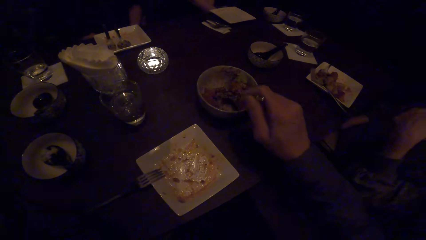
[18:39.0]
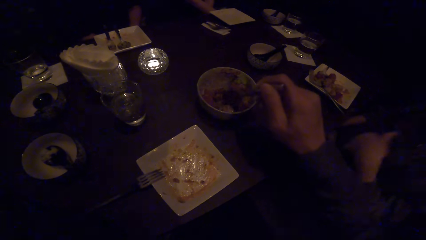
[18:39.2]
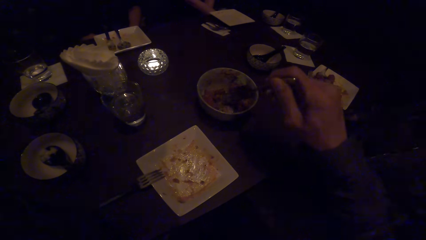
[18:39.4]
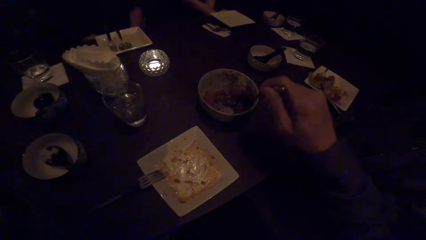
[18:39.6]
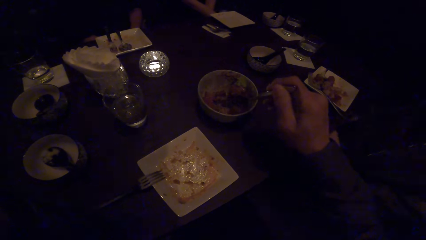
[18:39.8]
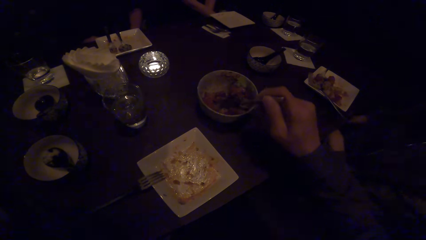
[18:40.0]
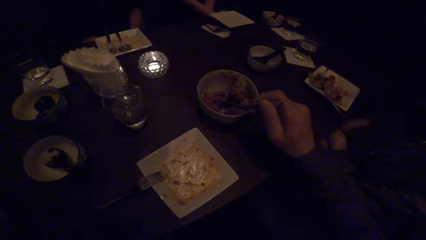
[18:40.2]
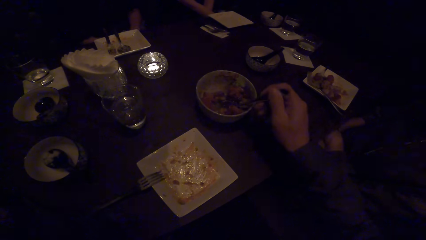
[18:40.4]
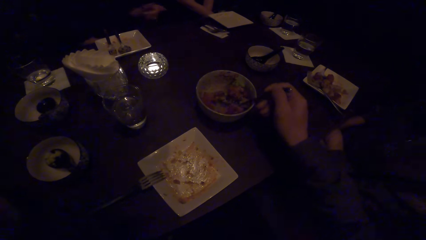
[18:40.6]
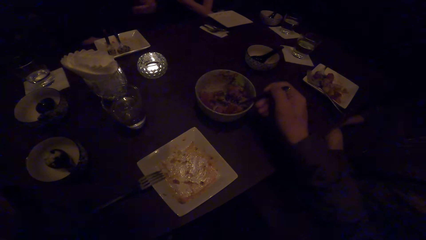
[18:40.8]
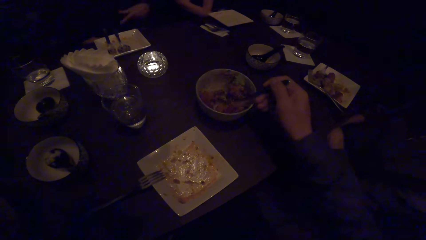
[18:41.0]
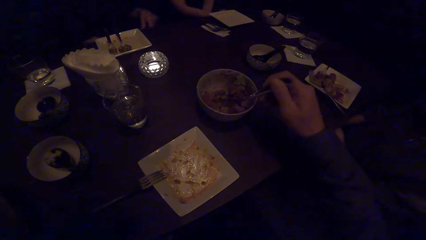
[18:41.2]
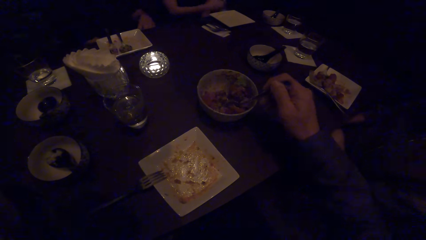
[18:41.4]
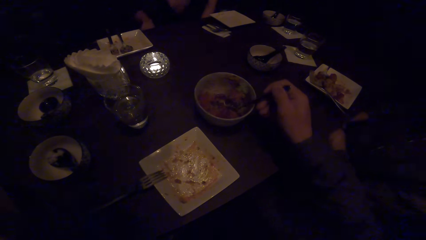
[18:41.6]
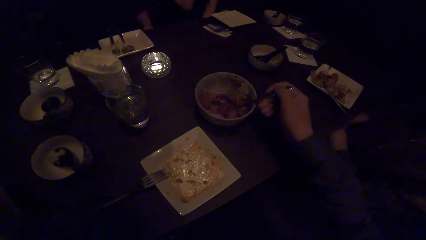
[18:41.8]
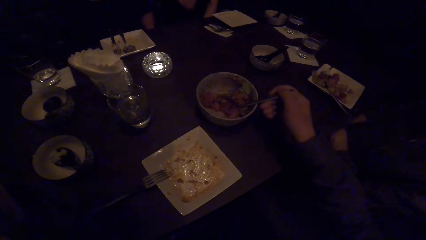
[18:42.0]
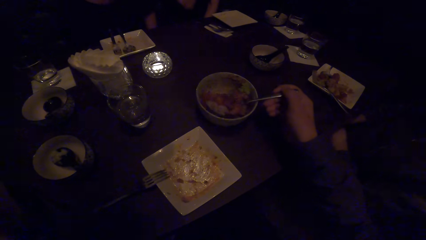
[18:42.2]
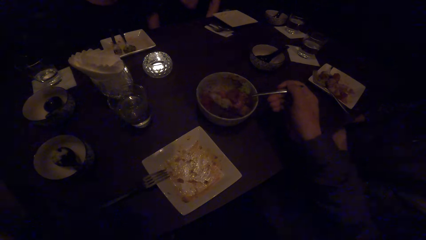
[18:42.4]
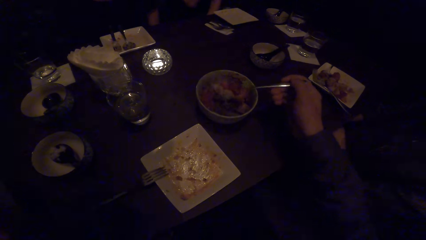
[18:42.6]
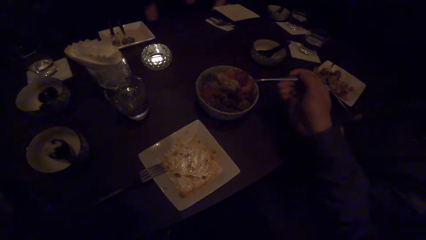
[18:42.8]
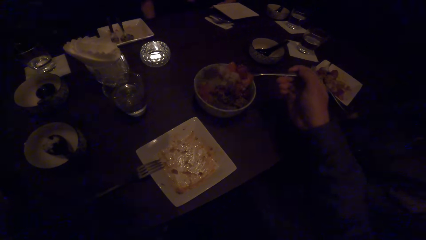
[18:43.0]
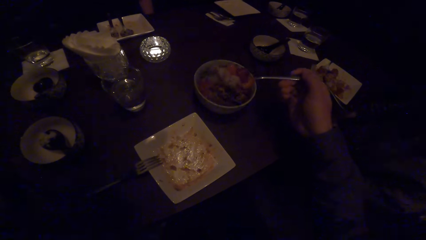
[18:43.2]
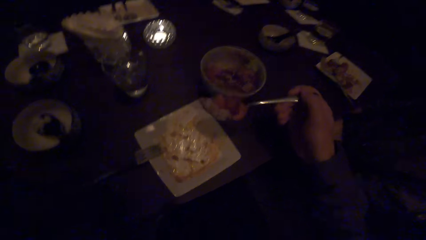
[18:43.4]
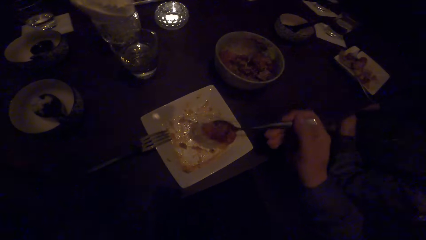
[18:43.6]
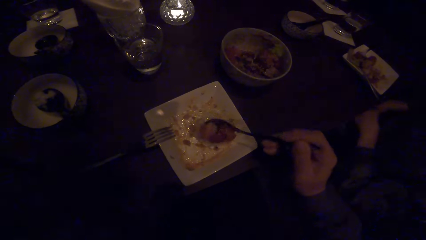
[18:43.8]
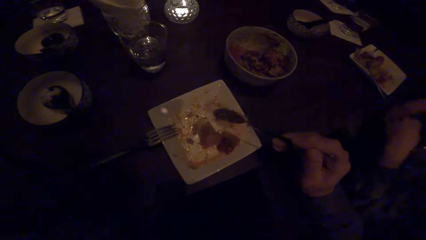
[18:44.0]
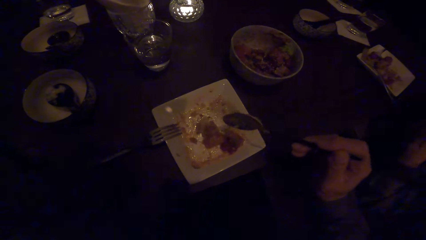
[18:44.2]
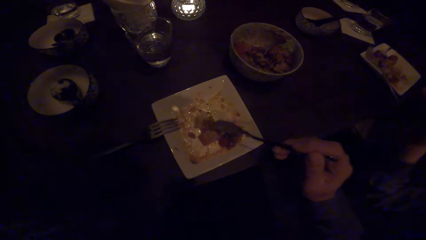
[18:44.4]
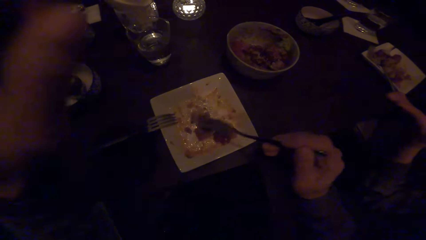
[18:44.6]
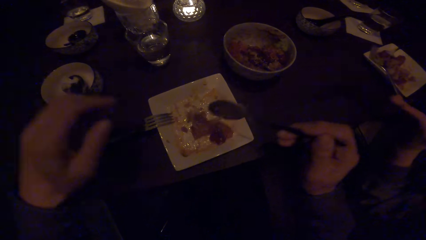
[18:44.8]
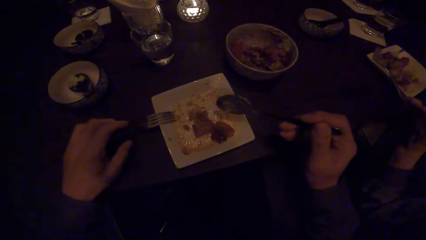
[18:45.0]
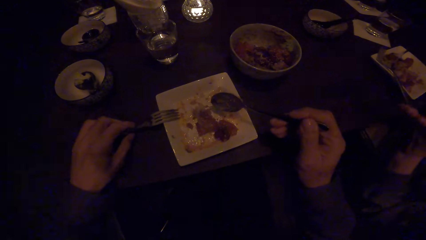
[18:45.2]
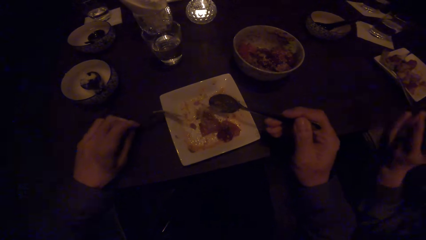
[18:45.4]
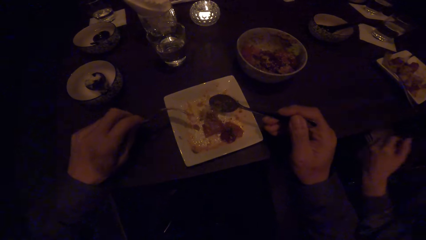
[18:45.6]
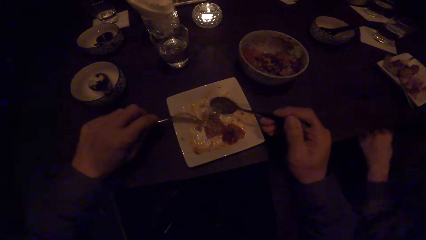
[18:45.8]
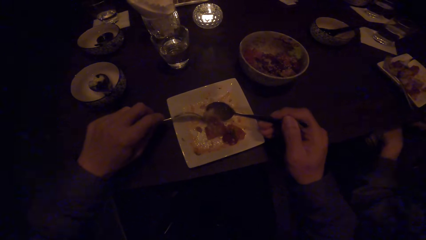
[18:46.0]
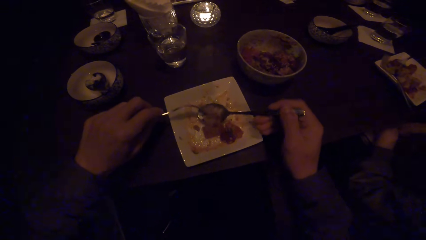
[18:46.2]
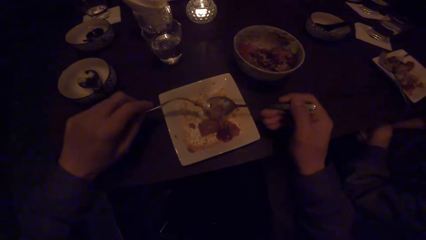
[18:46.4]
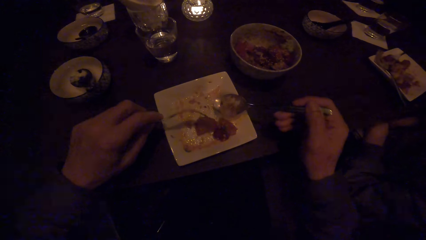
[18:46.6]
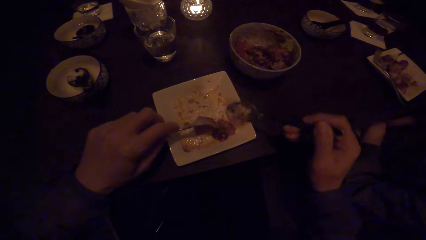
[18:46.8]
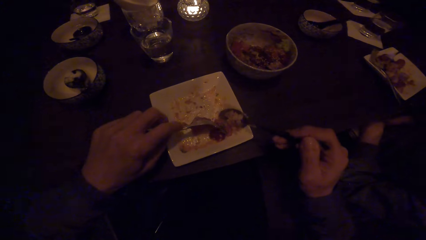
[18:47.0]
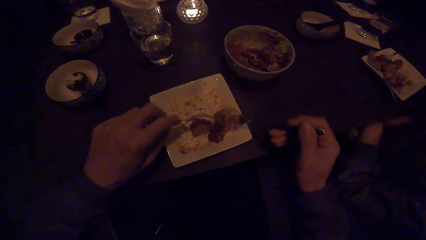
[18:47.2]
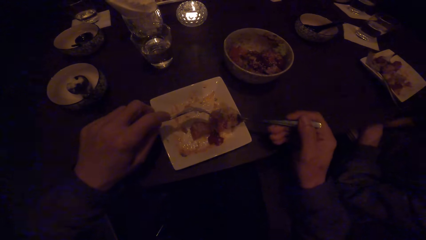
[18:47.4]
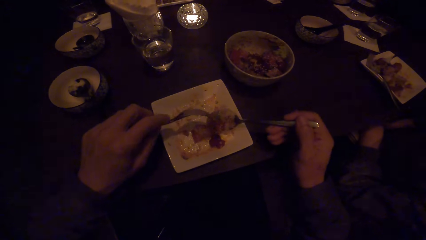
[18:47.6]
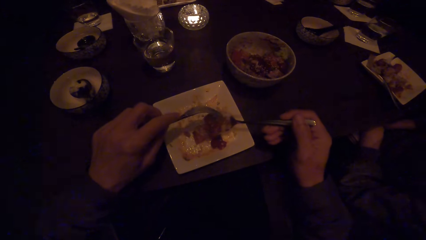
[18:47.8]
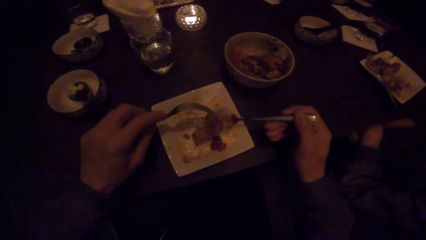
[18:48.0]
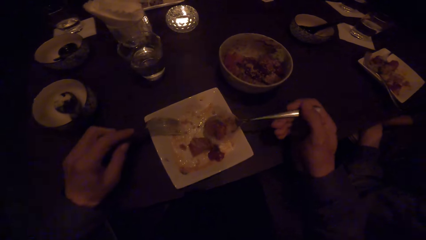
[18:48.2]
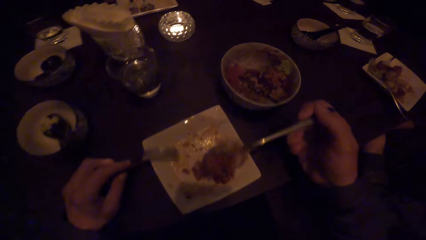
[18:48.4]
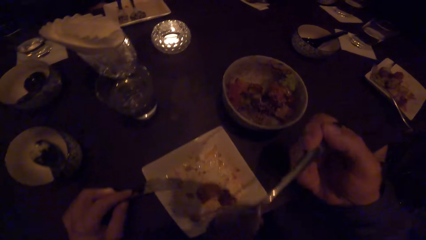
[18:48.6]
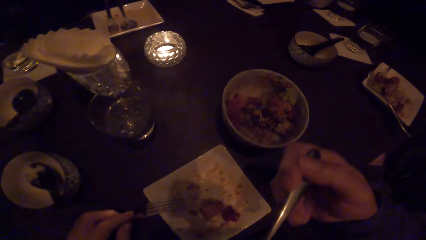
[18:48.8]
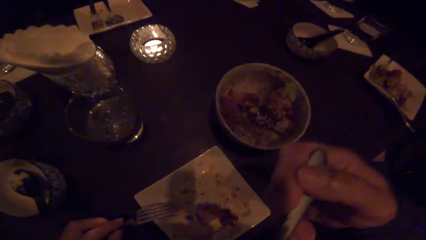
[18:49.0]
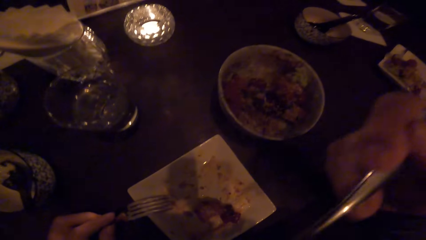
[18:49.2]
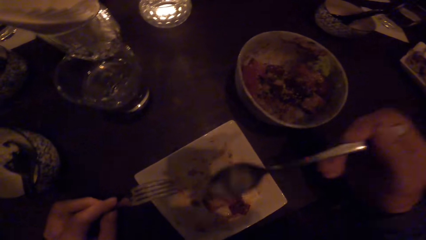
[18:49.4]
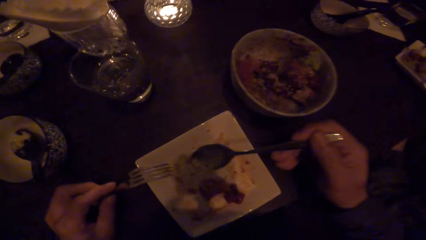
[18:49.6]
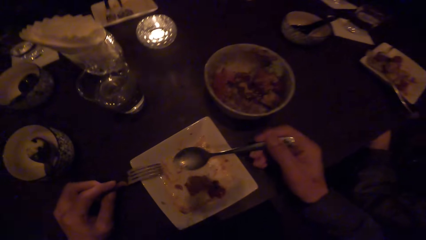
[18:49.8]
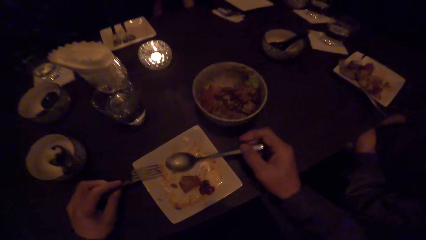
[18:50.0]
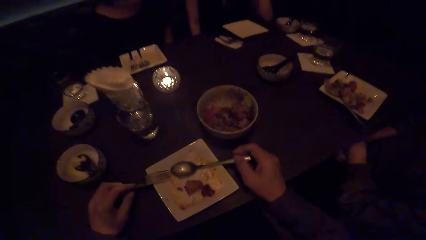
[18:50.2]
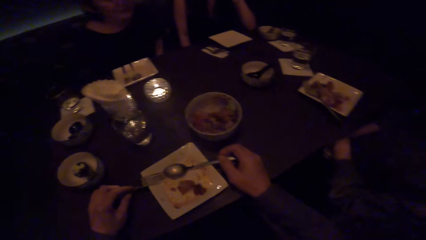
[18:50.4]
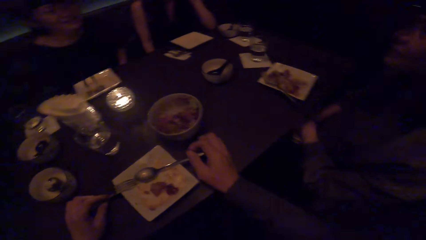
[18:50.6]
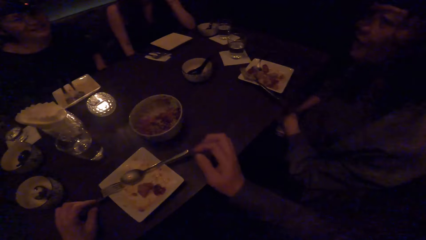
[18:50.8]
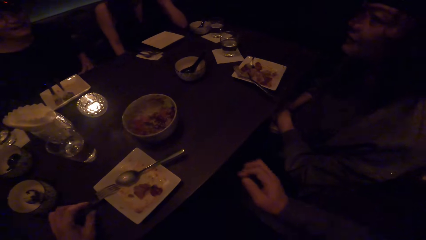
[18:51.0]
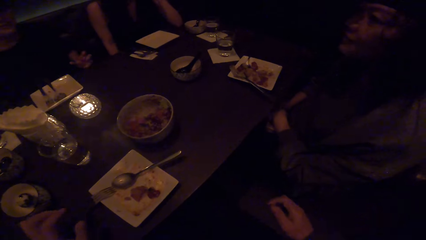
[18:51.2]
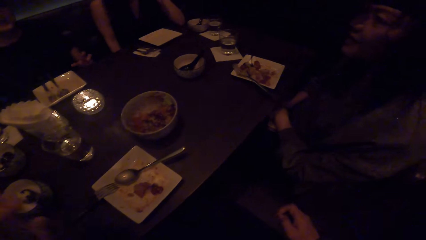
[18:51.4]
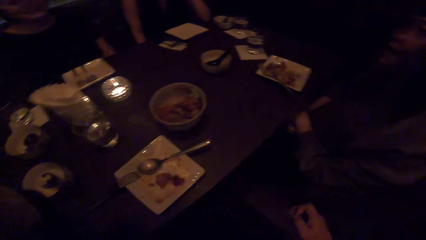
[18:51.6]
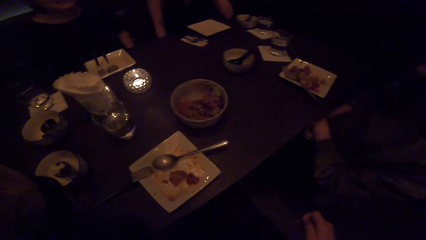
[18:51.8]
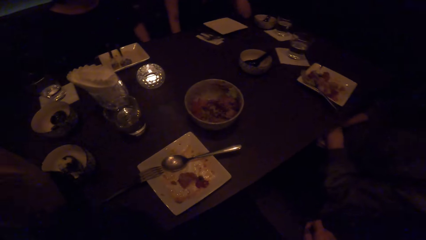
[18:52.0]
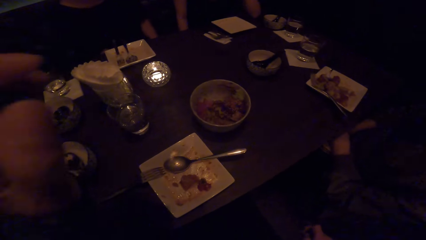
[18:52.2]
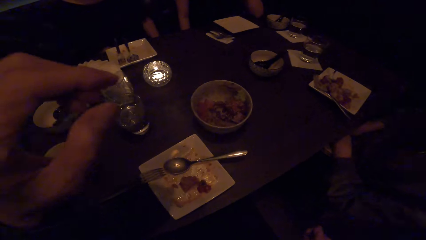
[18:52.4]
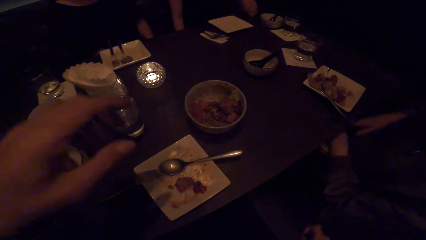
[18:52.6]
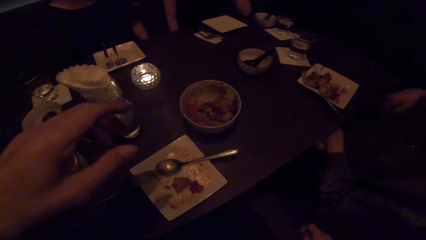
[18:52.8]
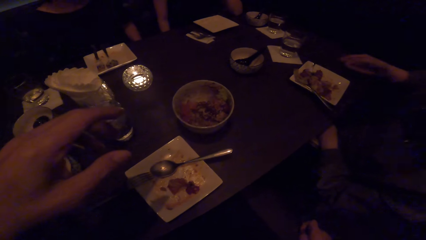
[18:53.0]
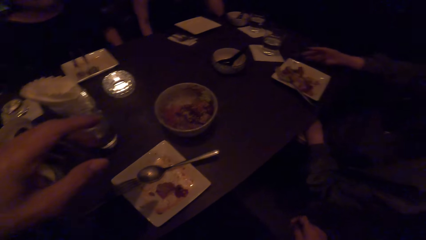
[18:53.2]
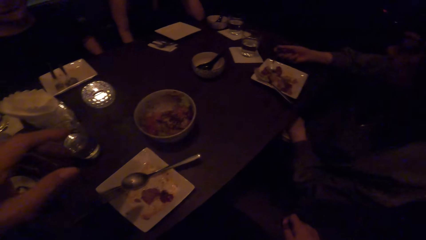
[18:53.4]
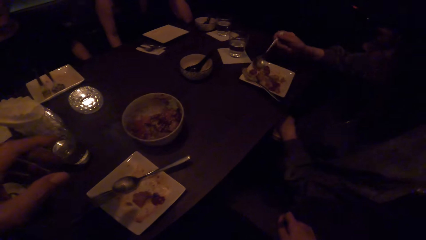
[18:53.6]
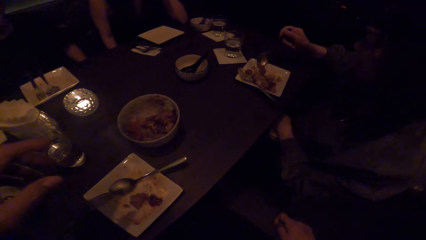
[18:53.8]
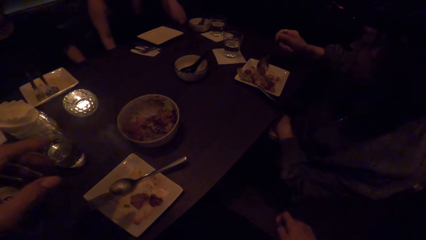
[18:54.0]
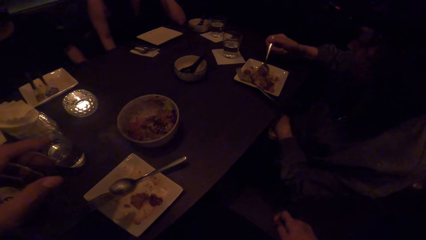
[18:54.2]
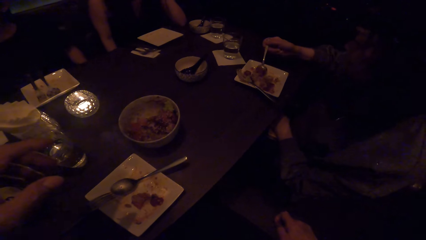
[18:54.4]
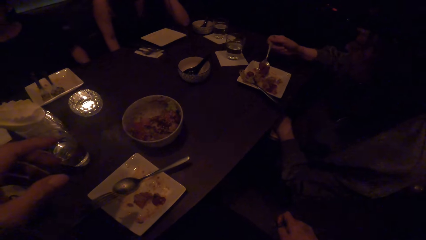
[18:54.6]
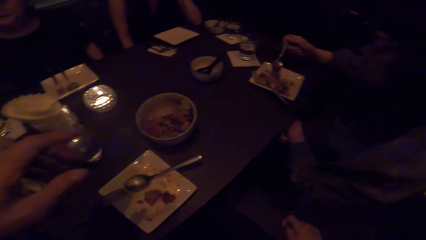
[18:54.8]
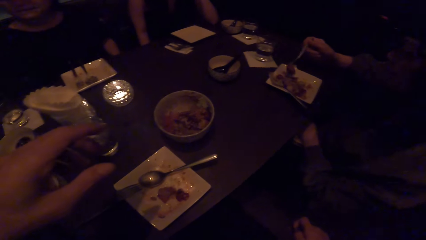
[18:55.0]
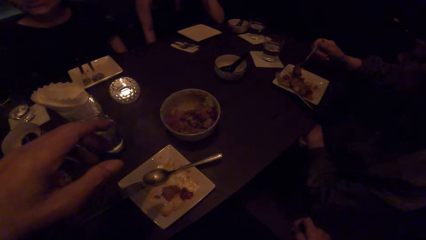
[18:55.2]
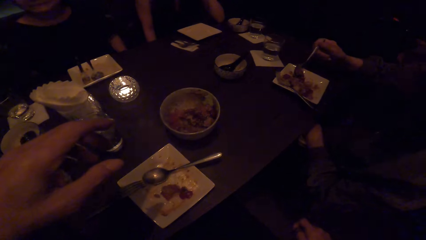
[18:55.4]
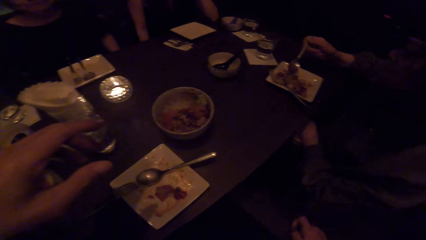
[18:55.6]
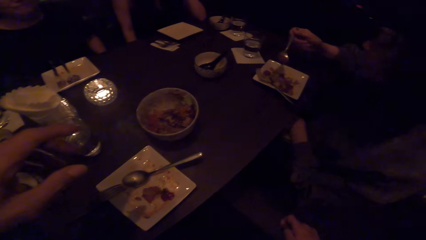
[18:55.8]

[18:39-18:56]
The camera wearer scoops some food. He drops the food on the plate. He picks up the fork with his left hand. He scoops the food with the spoon. He puts the food in his mouth. He drops the spoon in the plate and drops the fork on the plate. A woman scoops some food with her spoon.
